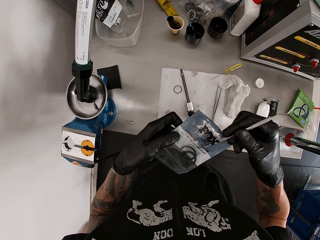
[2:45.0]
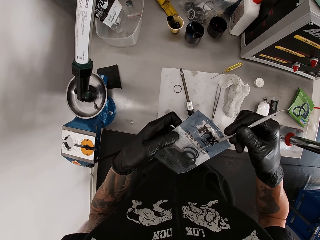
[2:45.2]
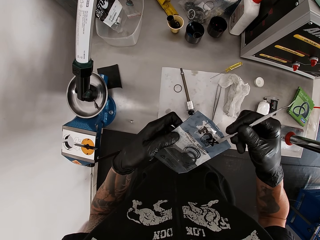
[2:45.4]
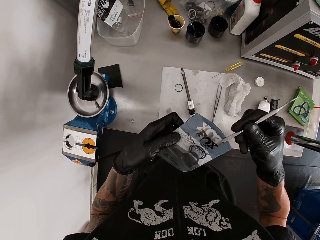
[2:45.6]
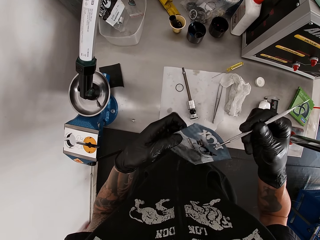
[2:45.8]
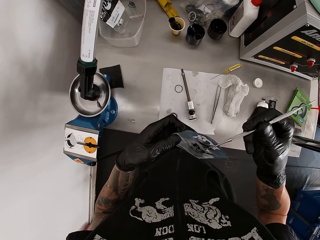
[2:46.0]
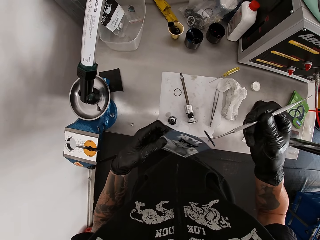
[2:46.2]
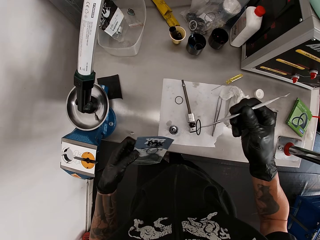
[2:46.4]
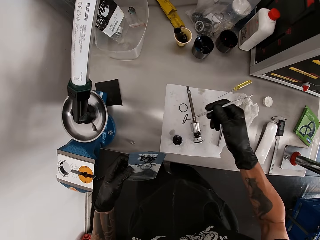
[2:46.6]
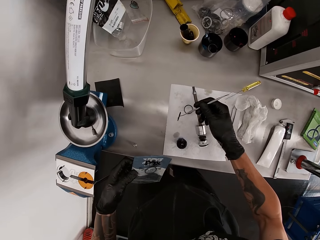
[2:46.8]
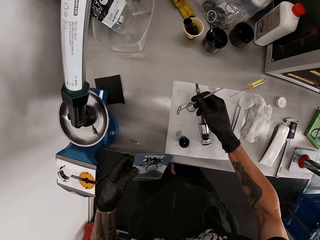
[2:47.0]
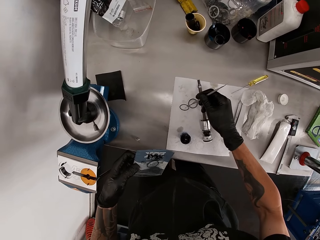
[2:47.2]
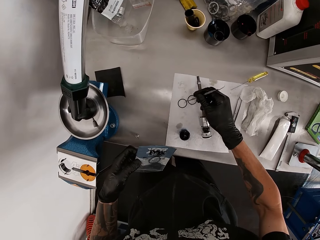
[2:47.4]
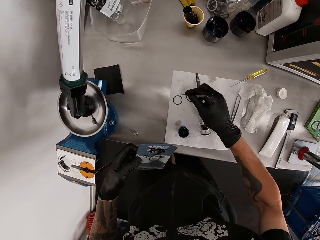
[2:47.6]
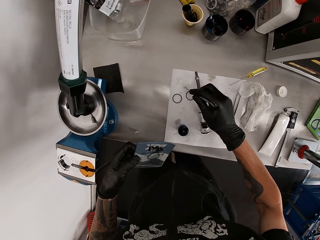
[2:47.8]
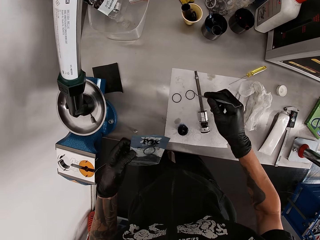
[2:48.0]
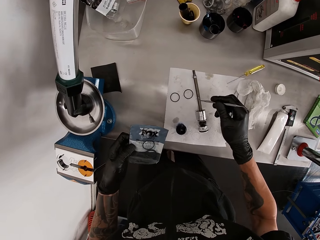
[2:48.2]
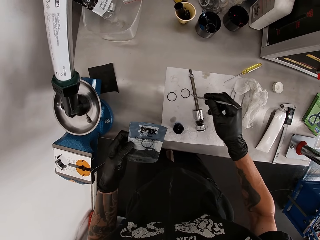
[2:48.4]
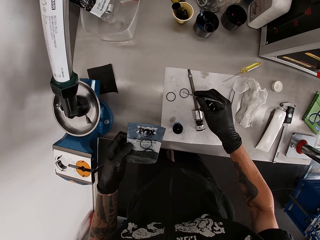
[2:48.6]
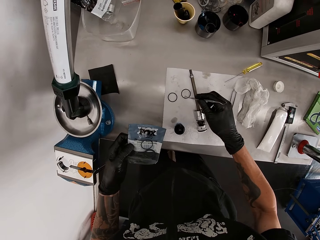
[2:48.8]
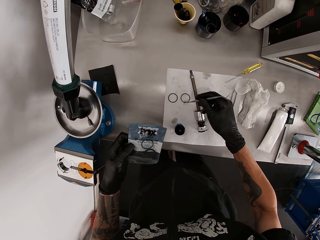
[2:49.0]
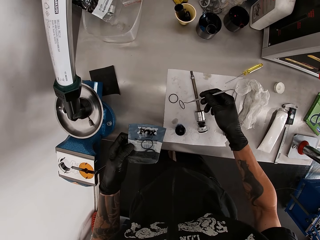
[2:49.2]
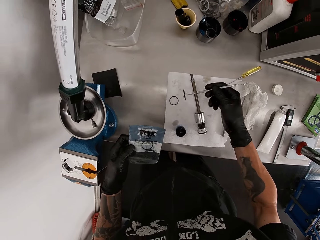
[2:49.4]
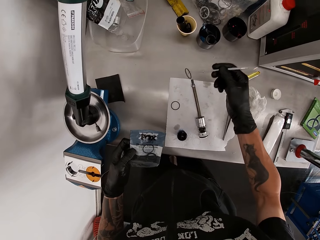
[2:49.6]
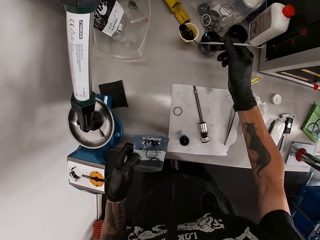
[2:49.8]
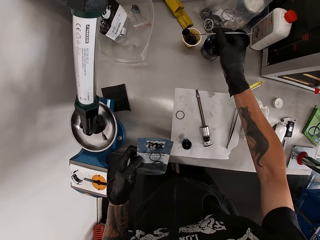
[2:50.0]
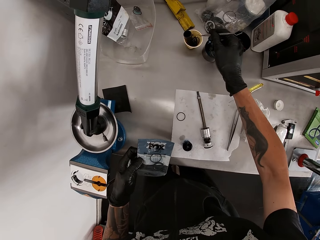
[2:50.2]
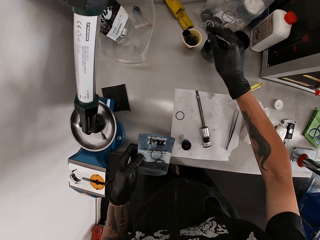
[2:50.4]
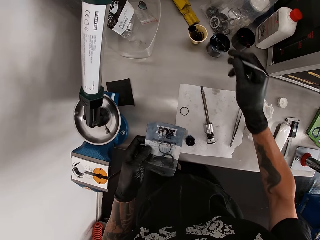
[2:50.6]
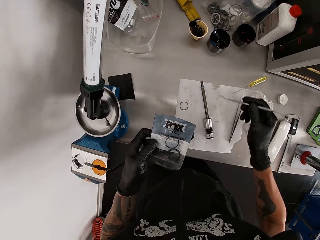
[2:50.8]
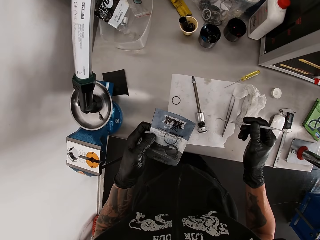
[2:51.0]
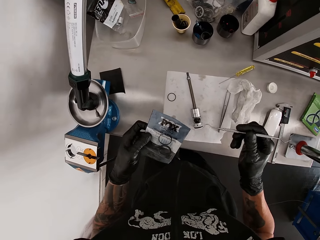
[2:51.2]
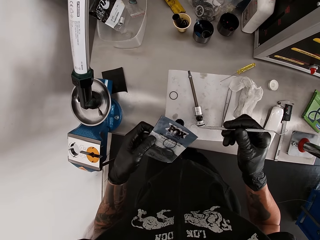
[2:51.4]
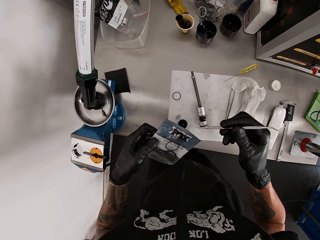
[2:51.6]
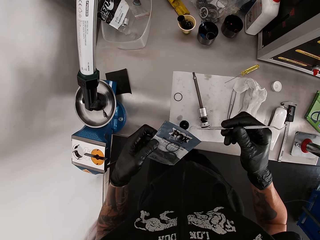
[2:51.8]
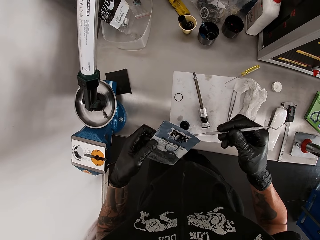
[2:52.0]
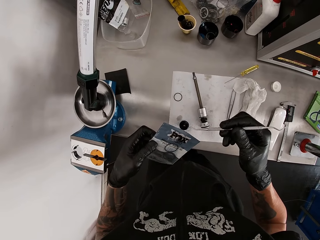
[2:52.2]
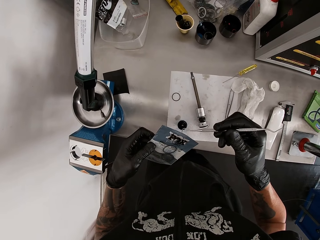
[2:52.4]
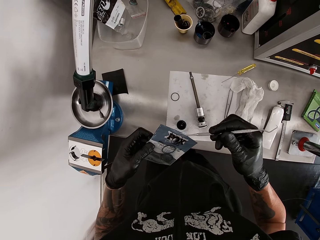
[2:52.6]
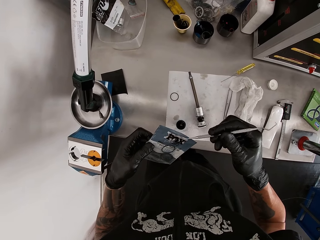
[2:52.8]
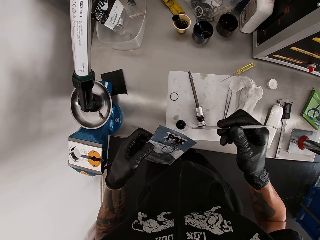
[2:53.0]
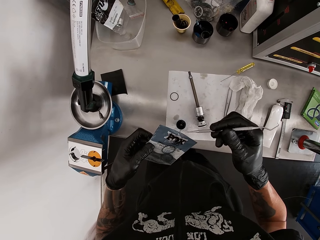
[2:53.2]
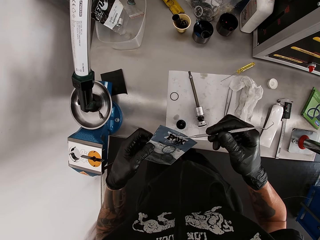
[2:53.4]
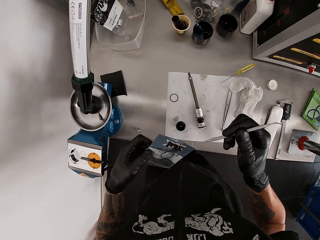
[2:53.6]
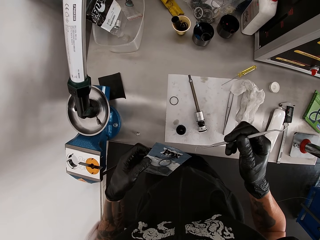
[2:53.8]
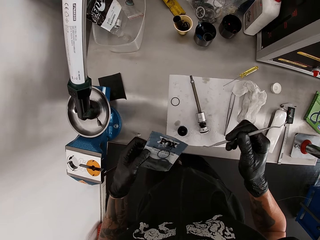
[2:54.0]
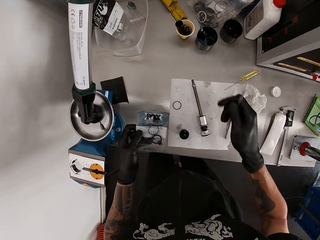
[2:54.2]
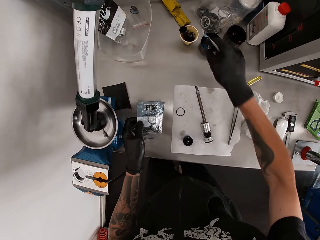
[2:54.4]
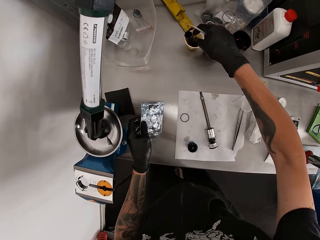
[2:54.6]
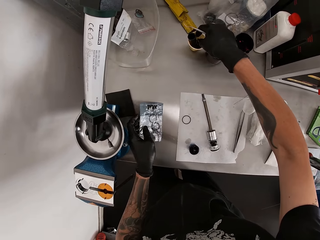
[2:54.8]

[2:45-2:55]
The camera wearer drops the ring on the table with the pallet in his right gloved hand. He picks the ring from the table with the pallet in his right gloved hand. He drops the ring in a cup with the pallet in his right gloved hand. He moves the ring around the paper.

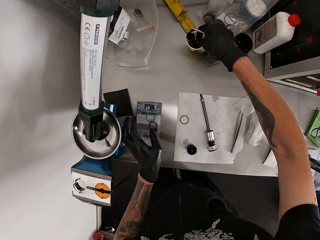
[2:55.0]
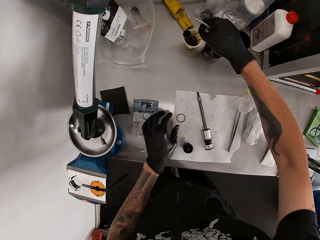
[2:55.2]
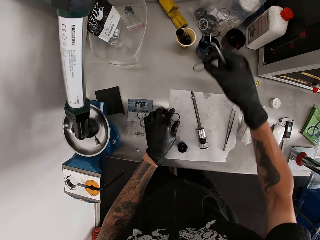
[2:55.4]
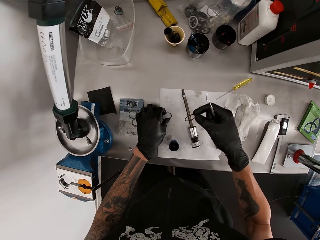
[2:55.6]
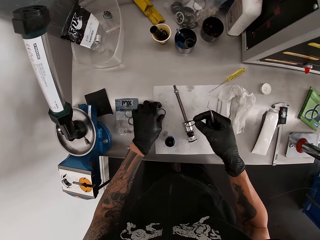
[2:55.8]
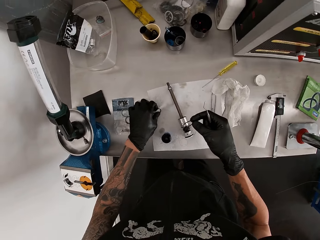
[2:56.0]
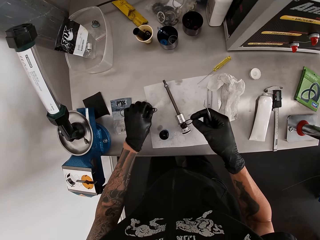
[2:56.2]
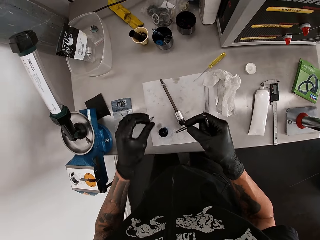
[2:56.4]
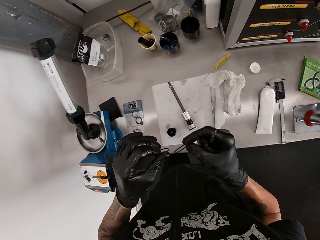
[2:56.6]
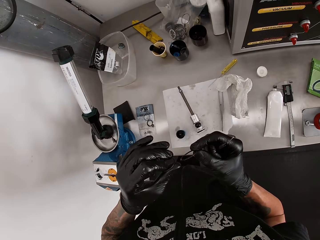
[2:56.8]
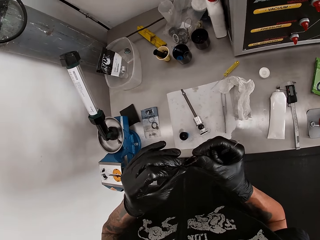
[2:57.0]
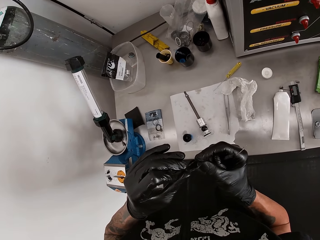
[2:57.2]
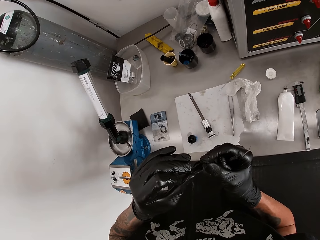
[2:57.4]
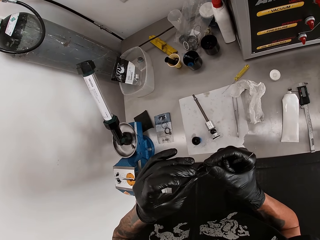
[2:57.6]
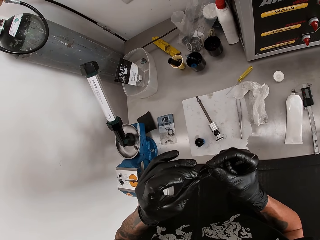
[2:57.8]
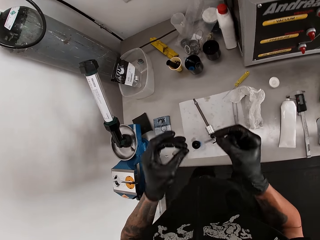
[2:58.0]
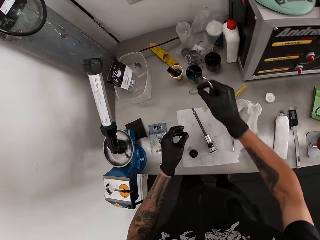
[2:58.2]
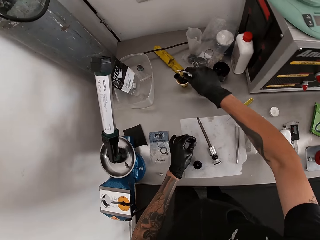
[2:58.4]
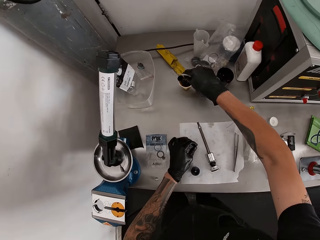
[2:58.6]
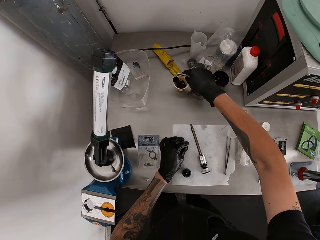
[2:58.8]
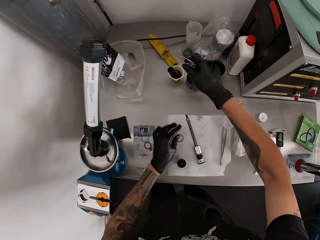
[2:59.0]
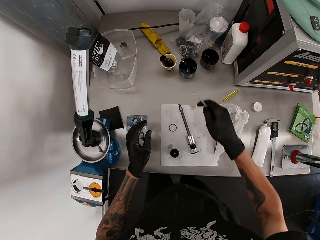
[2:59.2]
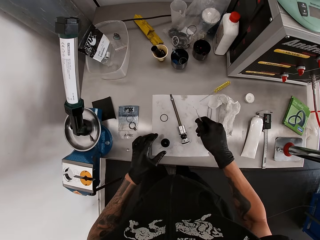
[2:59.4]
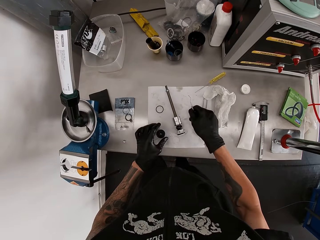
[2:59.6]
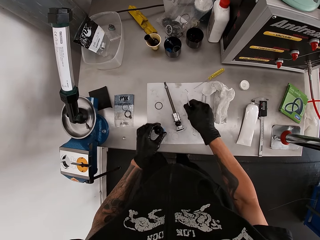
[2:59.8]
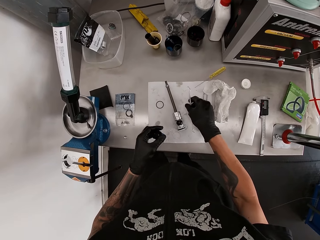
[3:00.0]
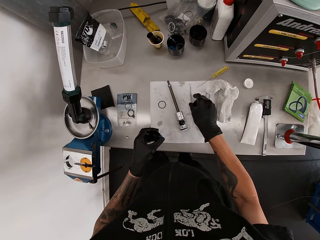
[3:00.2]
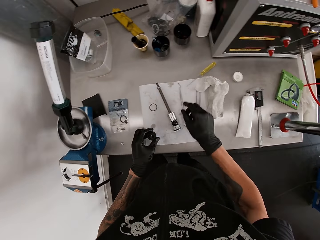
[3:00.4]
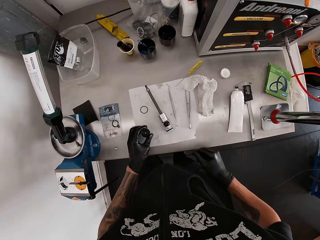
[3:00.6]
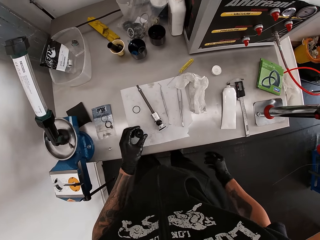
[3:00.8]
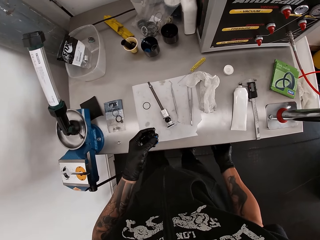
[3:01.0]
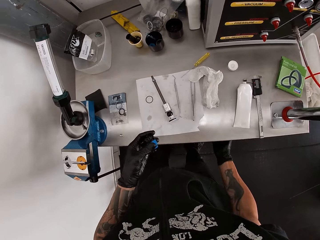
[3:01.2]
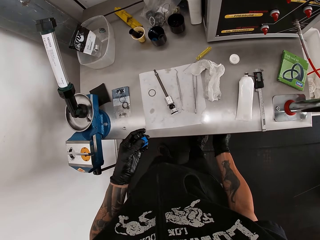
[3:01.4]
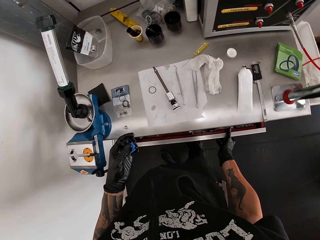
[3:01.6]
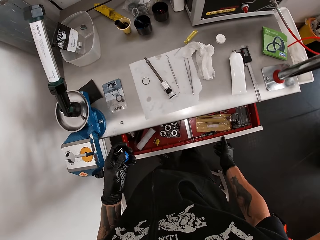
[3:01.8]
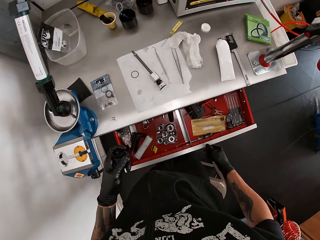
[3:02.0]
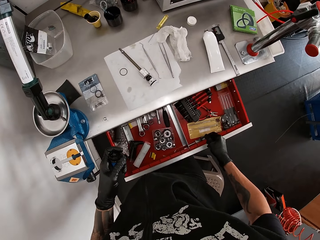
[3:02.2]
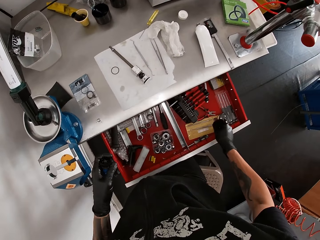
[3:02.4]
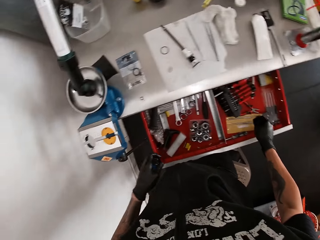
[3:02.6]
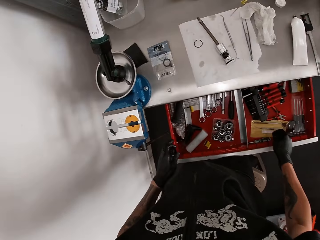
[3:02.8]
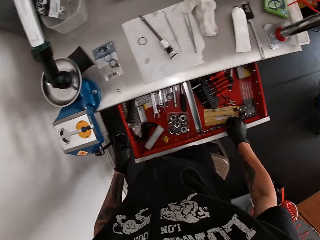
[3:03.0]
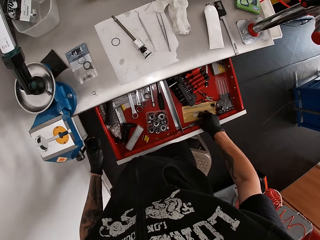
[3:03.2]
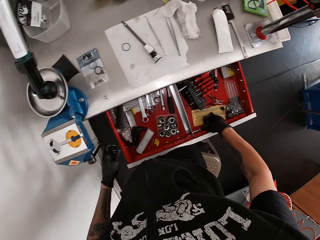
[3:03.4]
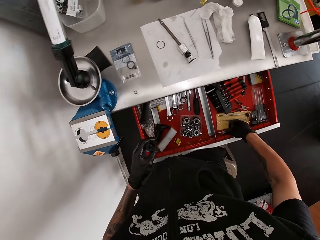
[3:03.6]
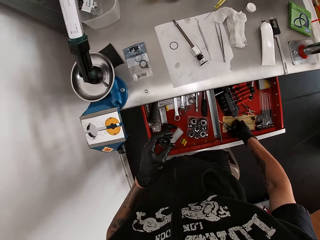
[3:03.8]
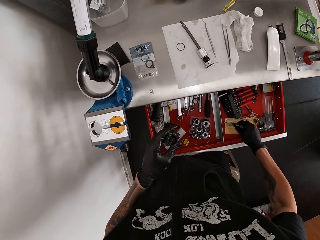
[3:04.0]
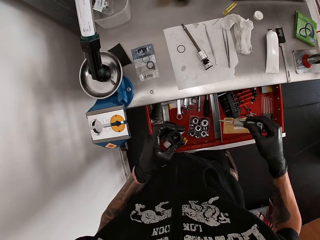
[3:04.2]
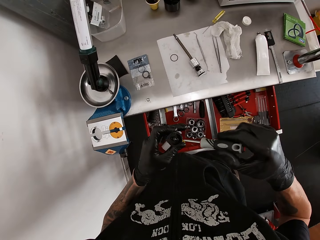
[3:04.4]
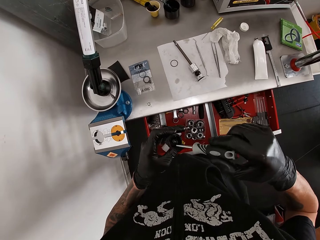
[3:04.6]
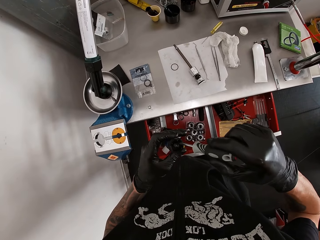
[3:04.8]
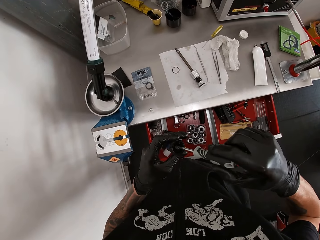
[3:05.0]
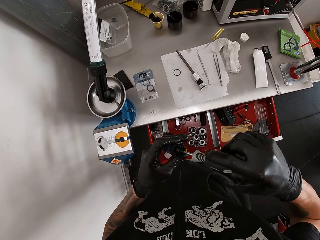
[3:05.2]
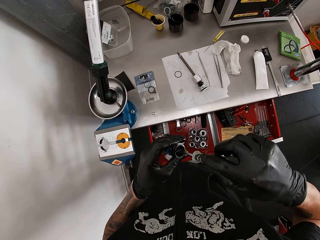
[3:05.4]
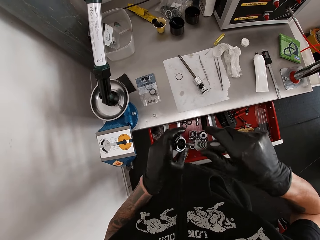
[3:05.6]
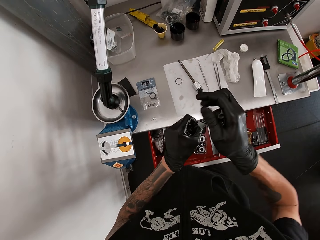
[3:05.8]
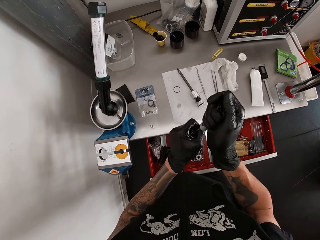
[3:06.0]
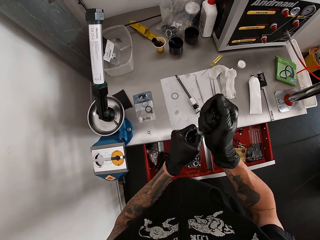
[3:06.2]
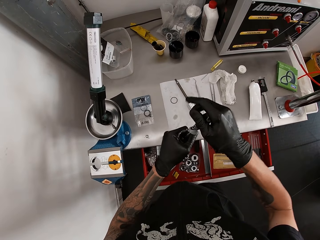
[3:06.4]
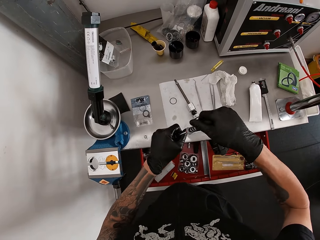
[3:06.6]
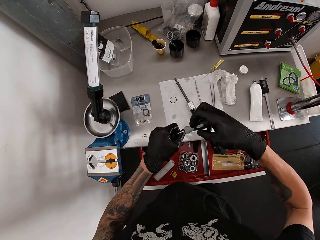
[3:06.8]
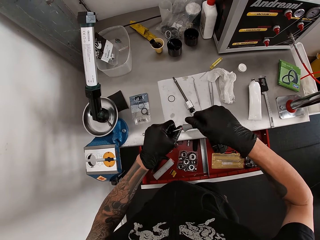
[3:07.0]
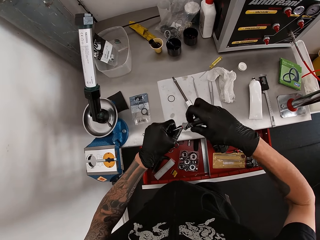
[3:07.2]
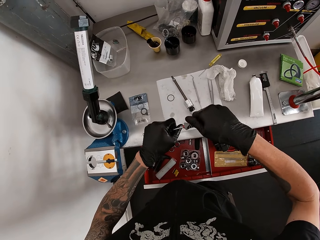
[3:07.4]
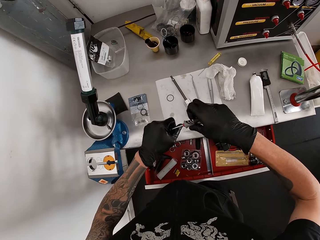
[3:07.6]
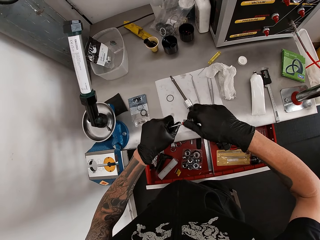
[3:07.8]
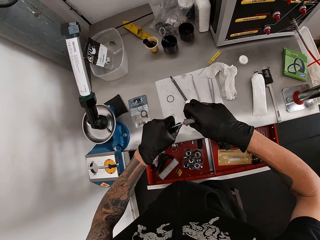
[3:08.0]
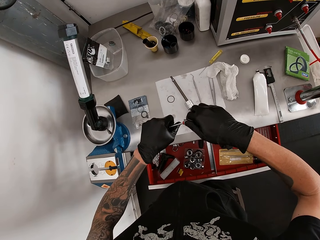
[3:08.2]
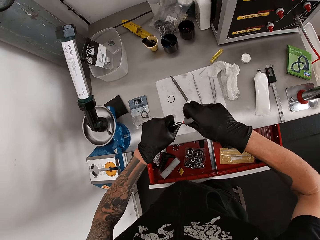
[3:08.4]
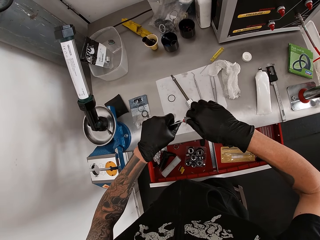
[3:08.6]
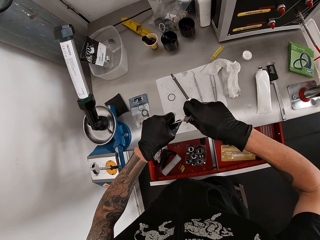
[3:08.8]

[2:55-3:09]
The camera wearer puts the paper on the table. He picks the ring from the cup with his right gloved hand. He picks the ring from the table with his left gloved hand. He joins two rings. He drops the ring in the cup with his right gloved hand. He drops the ring on the table with his left gloved hand. He picks the plastic cover from the table with his left gloved hand. He drops the pallet on the table with his right gloved hand. He opens a drawer with his right gloved hand. He looks around. He picks a screwdriver from the drawer with his right gloved hand. He screws the plastic with the screwdriver in his right gloved hand. He removes a screw with the screwdriver.
